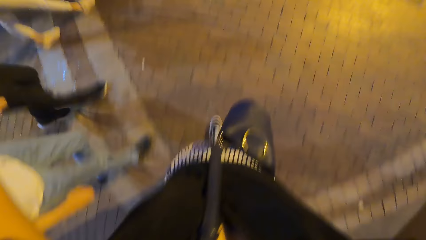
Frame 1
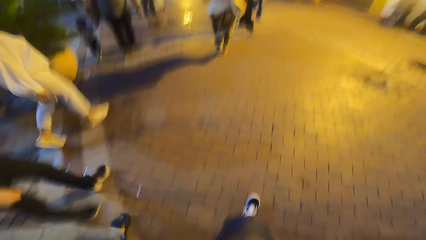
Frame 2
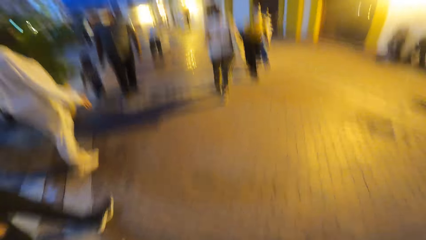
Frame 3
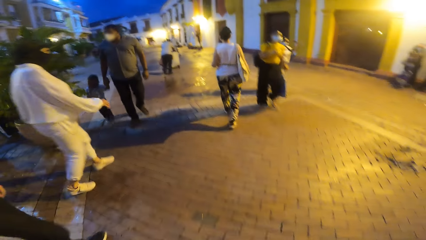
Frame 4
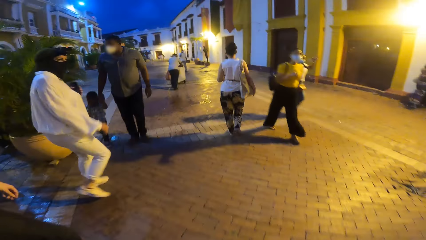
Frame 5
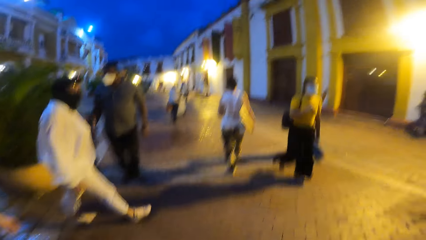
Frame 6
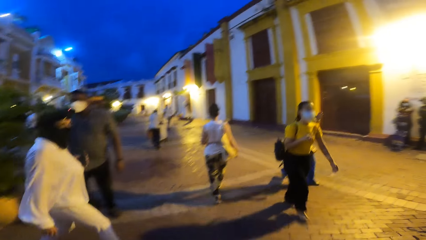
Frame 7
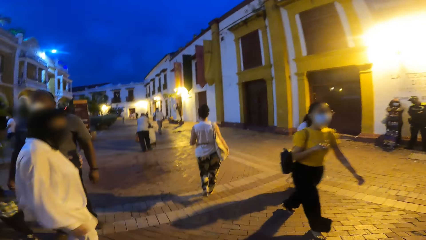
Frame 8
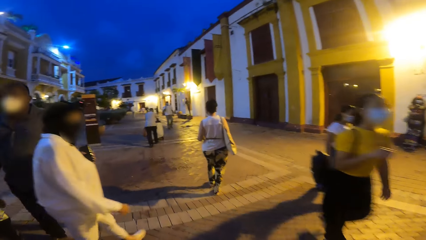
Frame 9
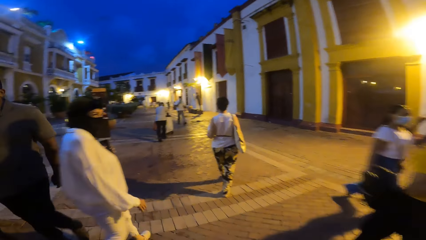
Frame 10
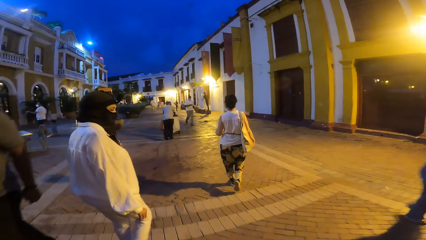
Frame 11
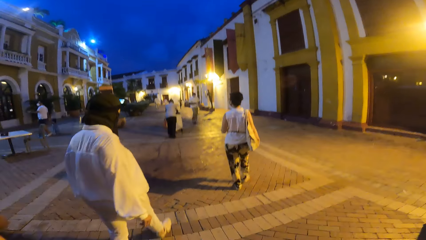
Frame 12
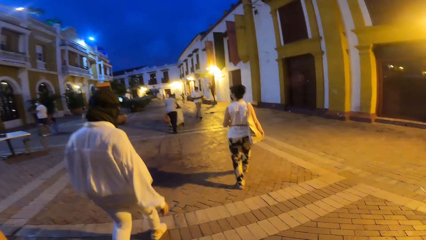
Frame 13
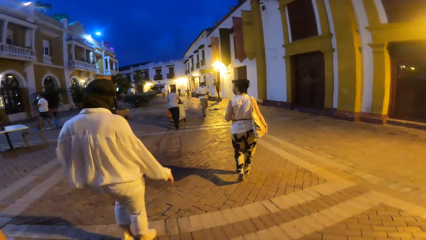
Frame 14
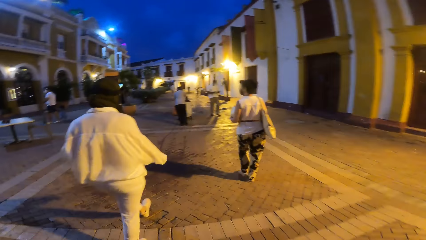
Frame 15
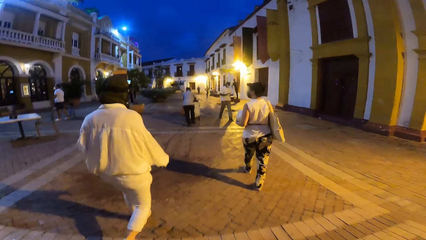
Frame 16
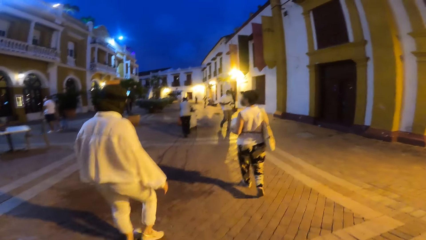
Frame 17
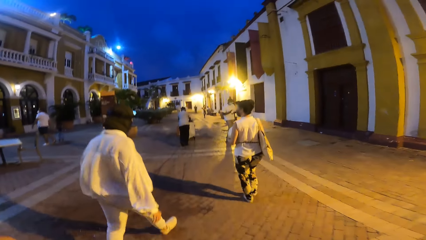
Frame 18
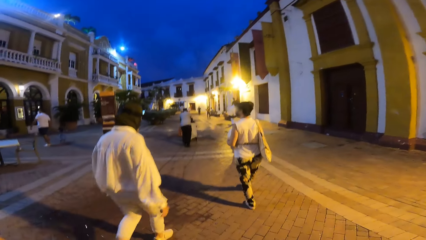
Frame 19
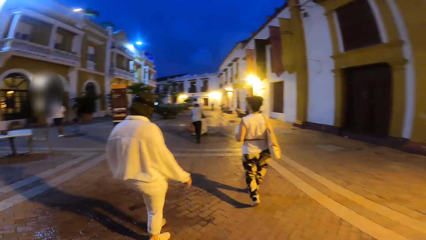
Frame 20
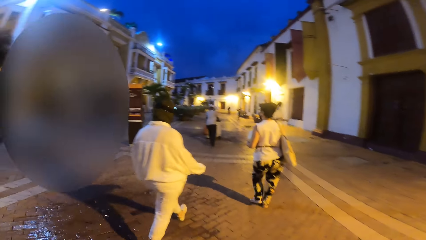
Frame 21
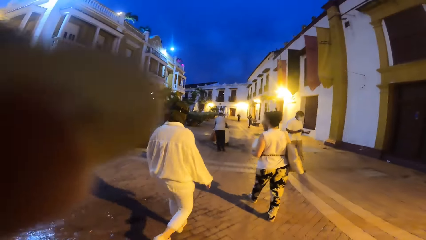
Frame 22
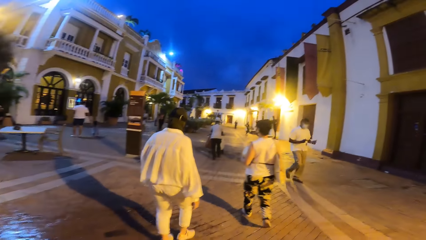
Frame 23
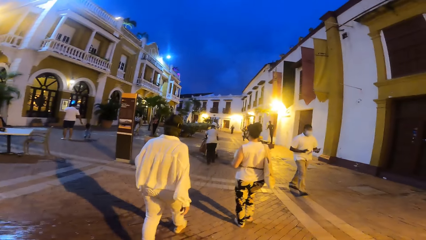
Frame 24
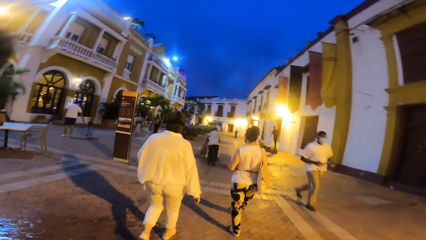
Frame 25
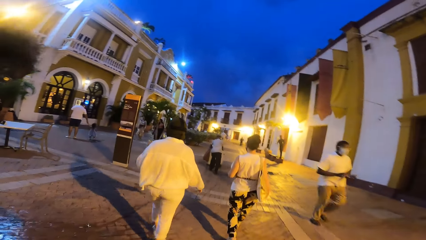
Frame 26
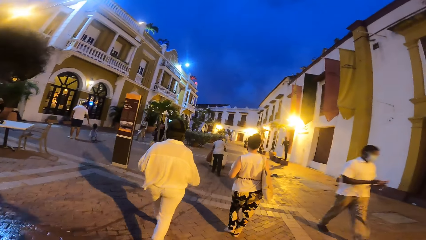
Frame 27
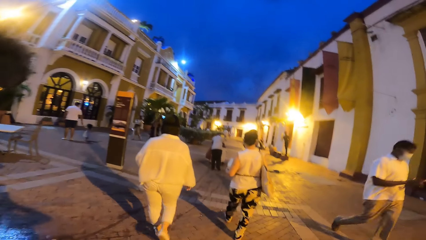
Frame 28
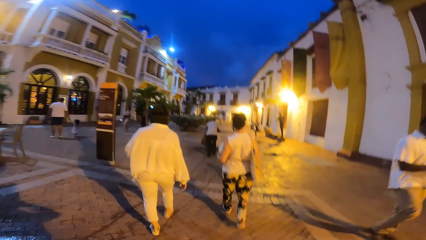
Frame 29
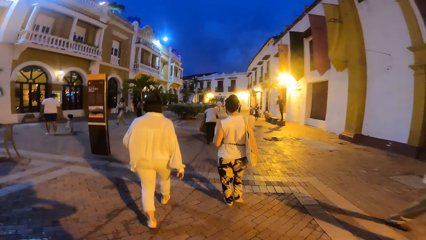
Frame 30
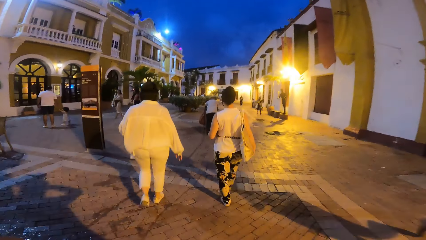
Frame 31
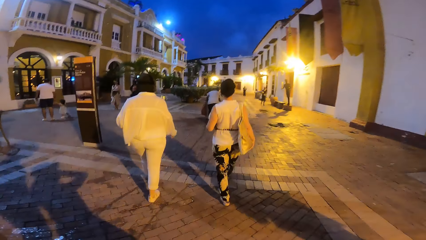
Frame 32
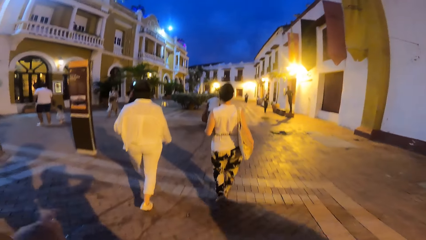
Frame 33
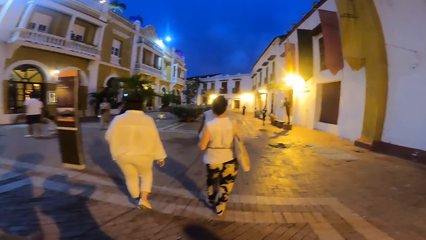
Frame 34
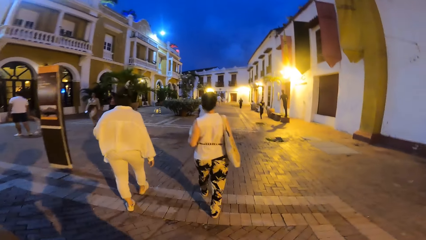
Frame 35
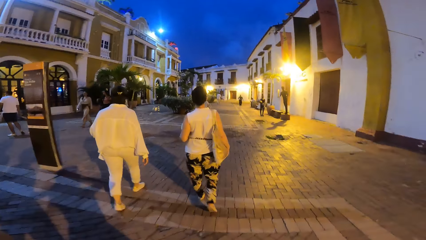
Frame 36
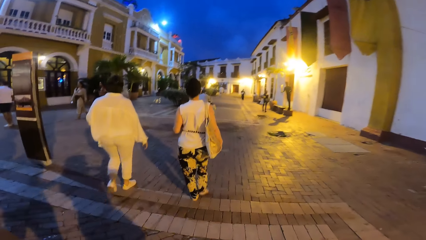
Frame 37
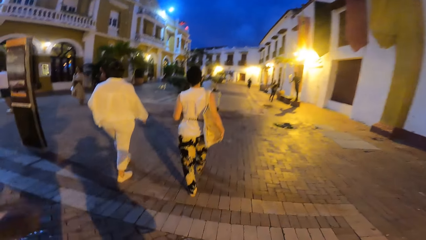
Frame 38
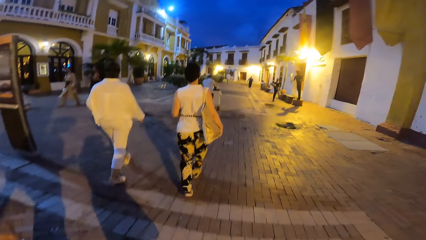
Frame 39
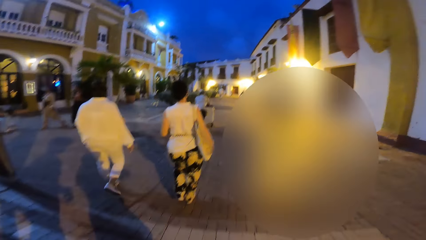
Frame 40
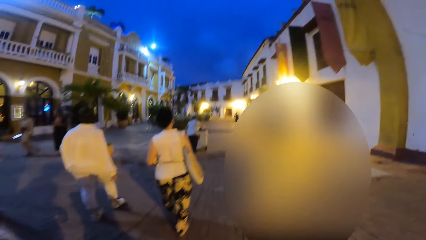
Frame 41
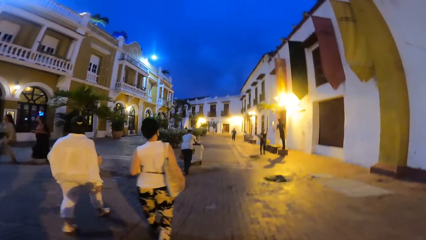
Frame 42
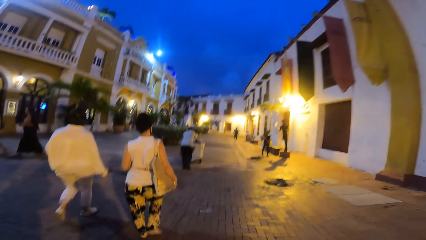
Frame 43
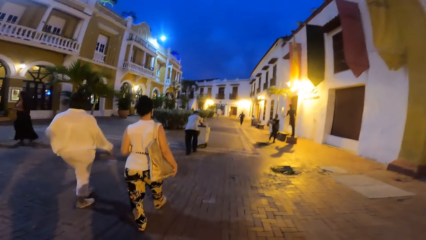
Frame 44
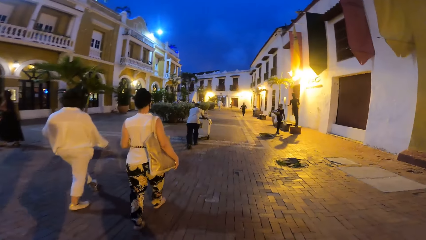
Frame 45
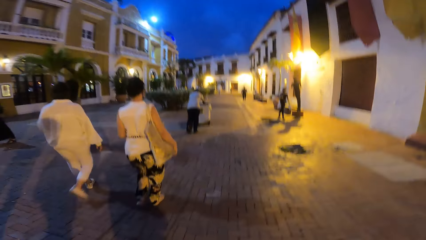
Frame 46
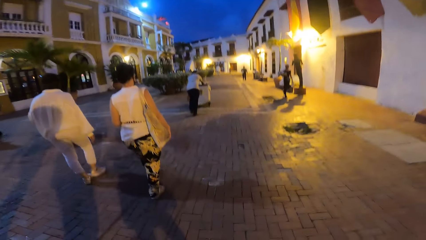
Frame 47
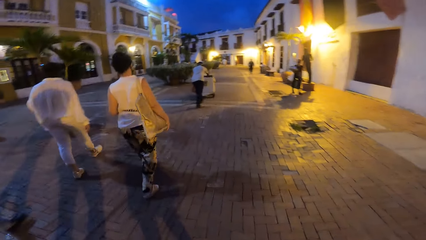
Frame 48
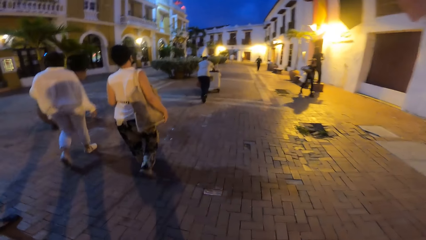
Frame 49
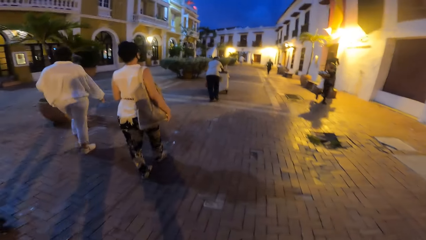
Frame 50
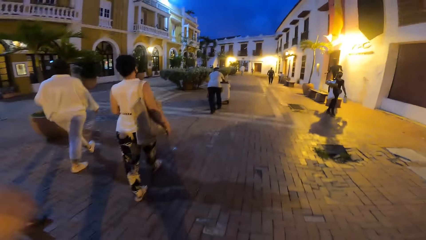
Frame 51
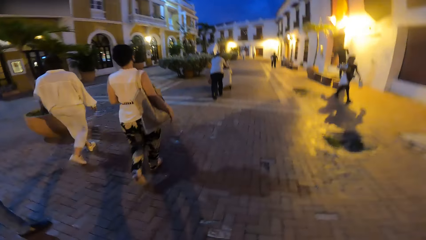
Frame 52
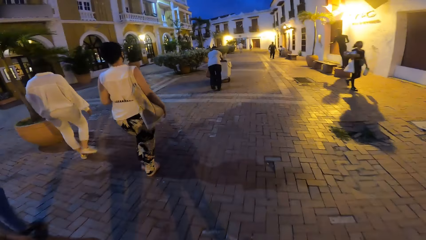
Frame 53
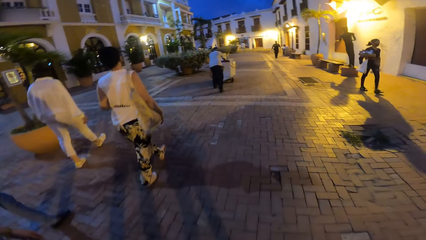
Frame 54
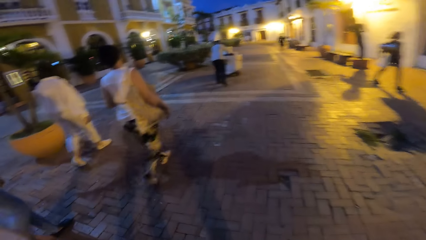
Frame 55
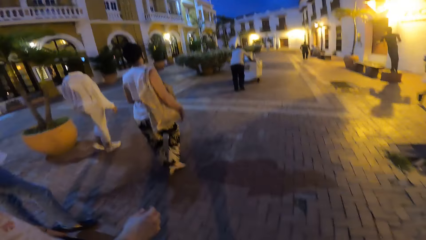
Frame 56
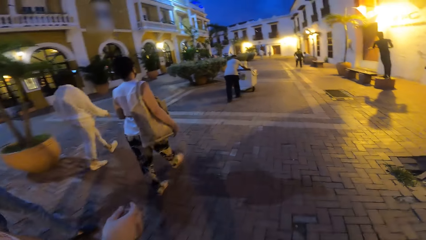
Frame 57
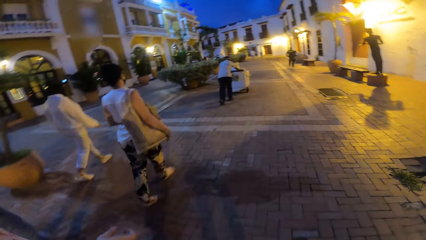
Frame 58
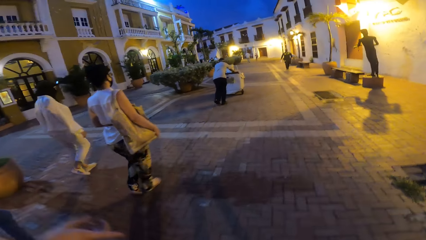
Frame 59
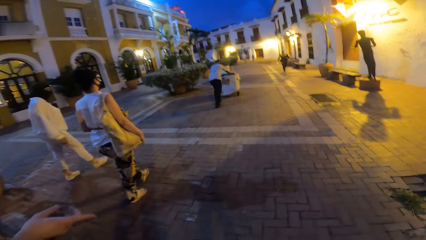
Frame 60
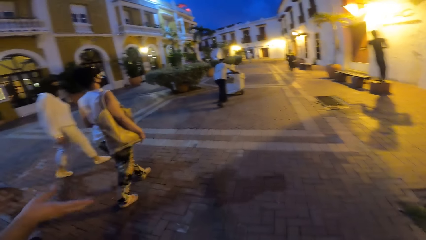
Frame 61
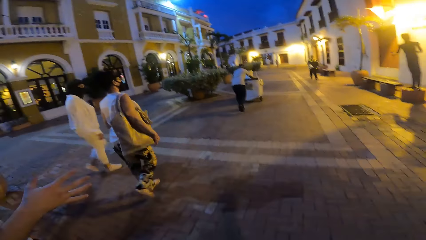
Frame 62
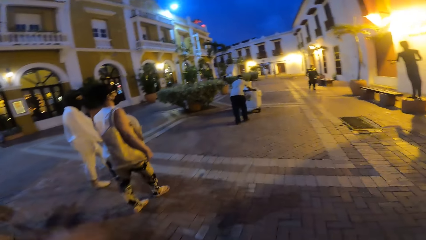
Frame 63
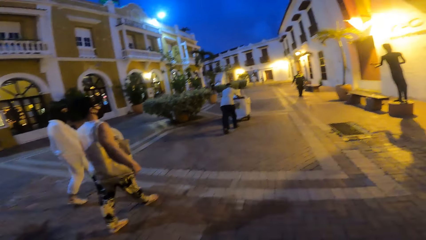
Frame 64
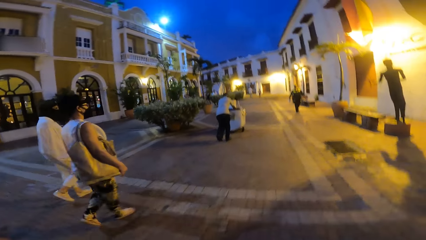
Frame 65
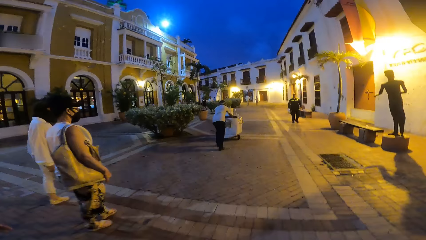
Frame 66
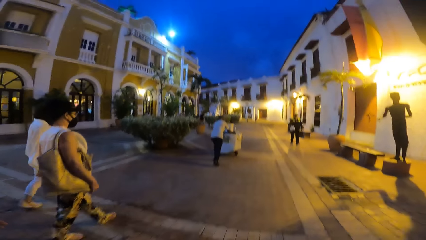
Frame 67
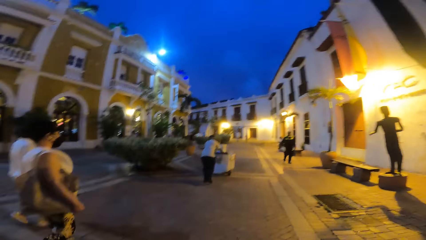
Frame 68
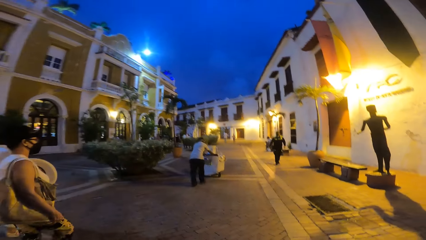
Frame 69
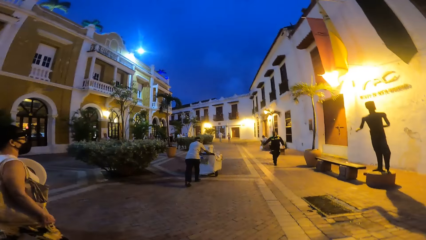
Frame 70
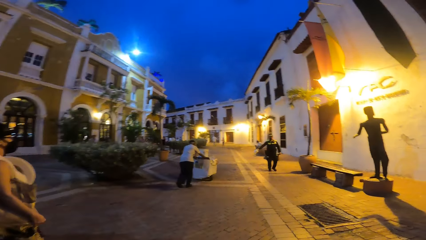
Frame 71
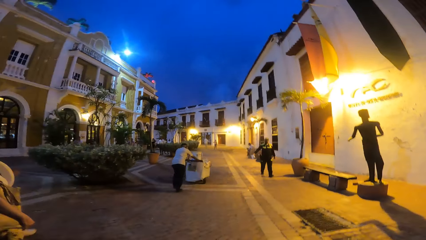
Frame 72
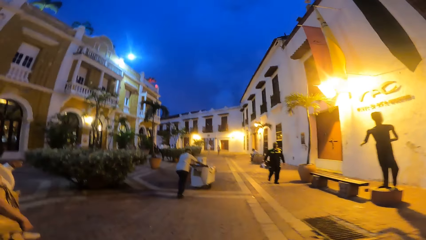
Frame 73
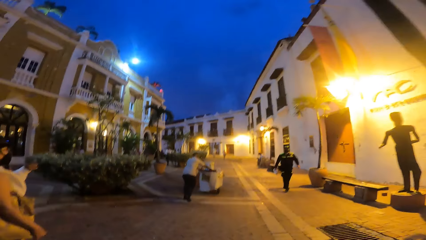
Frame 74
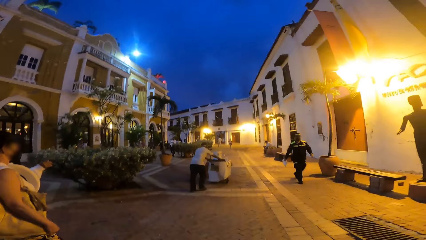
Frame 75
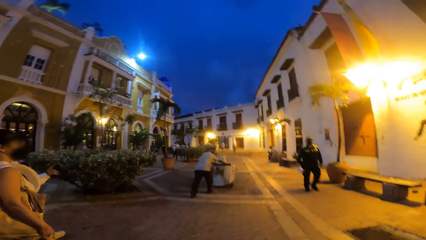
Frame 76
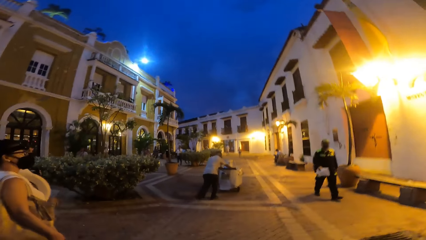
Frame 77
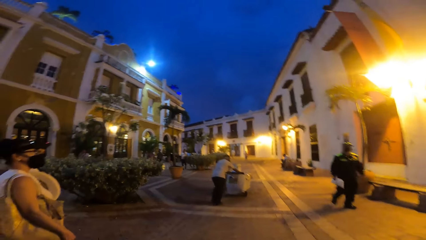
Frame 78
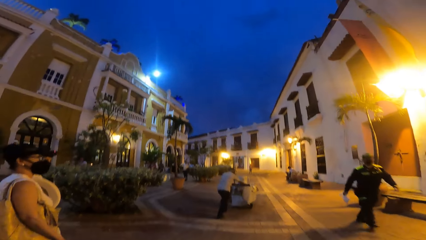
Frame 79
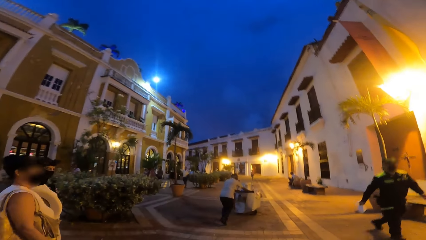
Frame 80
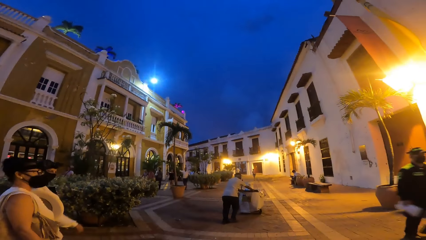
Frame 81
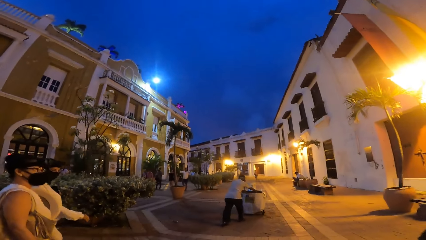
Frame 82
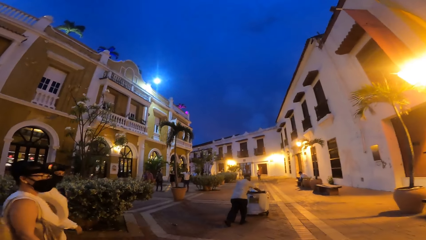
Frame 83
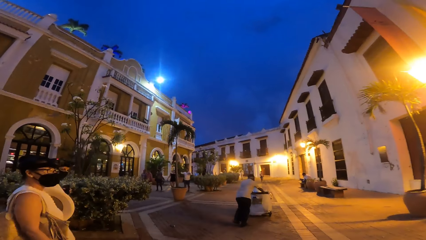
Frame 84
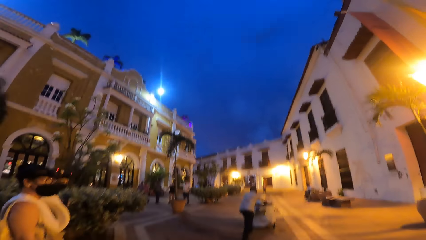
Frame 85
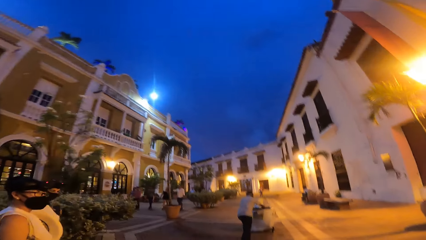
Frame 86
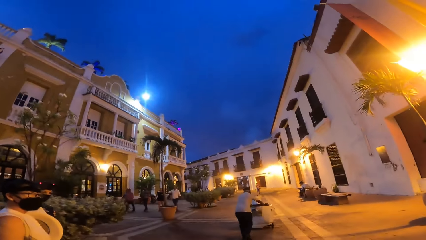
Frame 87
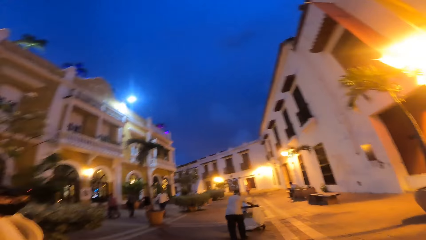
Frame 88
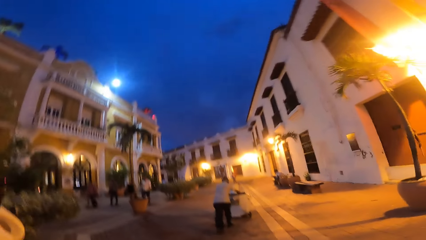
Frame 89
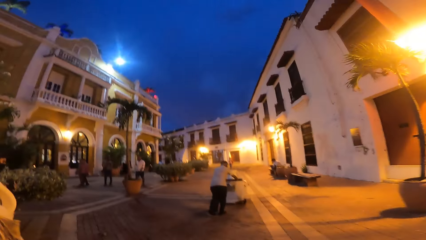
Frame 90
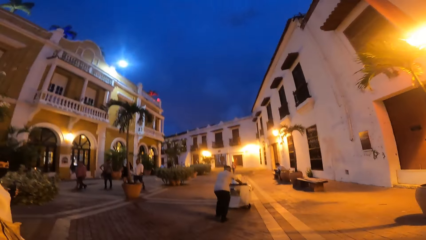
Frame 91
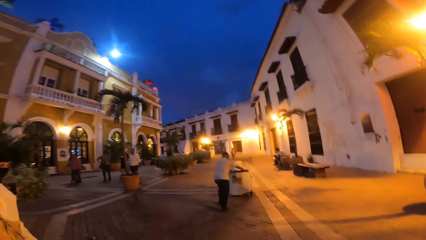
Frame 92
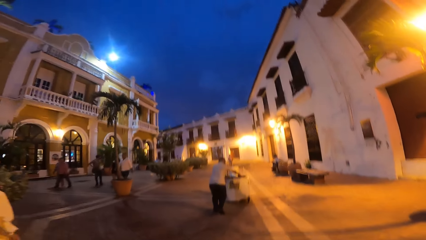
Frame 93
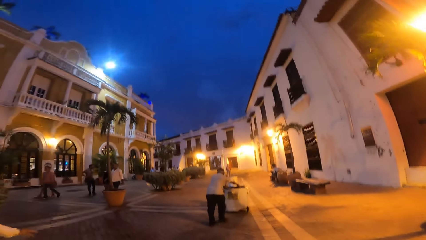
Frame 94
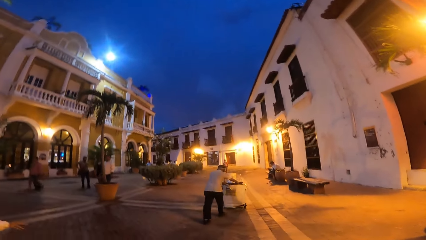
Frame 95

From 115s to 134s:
The woman walks on the road. Another woman walks on the road. Another woman walks past the camera wearer. Another woman walks past the camera wearer. A man walks past the second woman. The camera wearer touches her face with her left hand. Another man gesticulates with his right hand. A person points a finger. A woman points a finger. Another man walks past the camera wearer.
